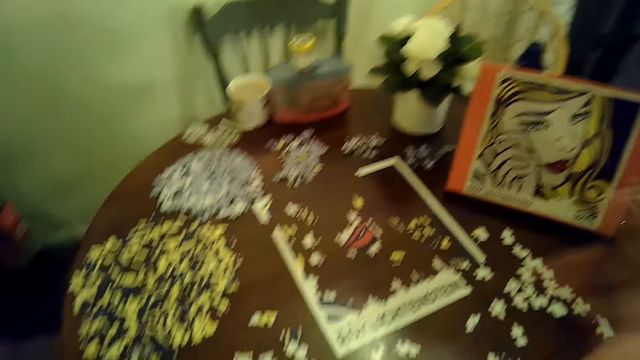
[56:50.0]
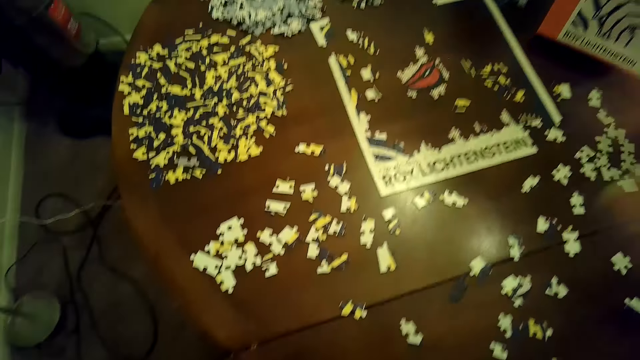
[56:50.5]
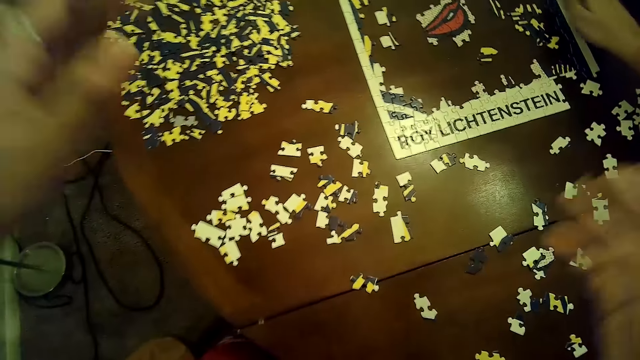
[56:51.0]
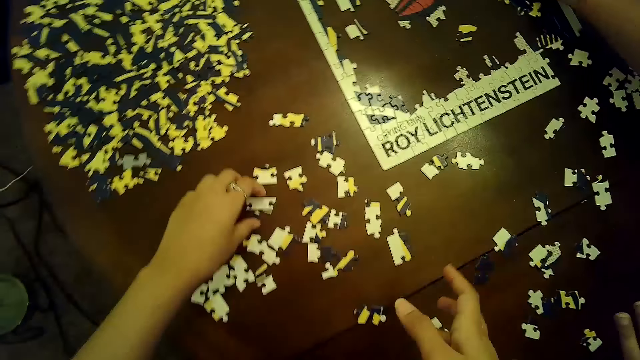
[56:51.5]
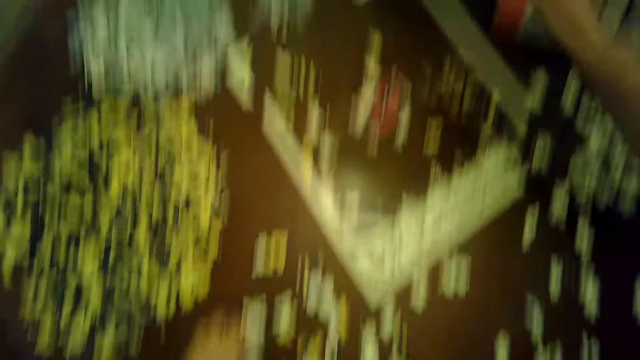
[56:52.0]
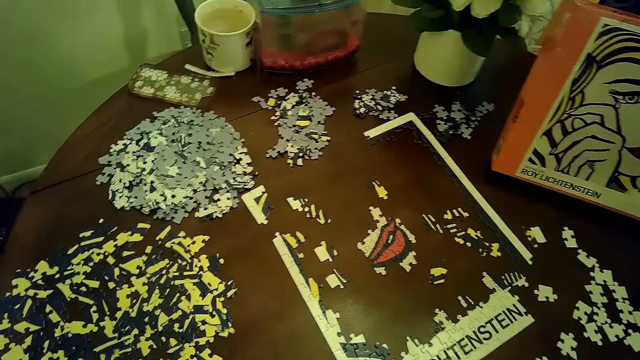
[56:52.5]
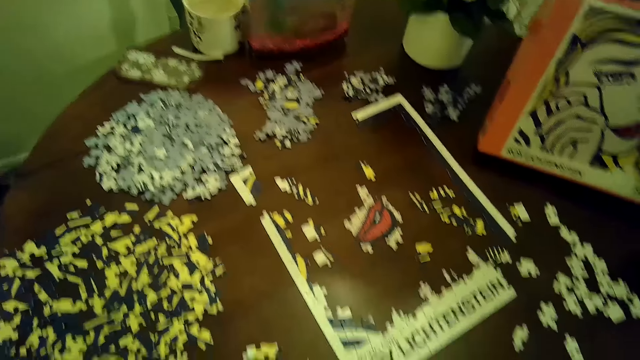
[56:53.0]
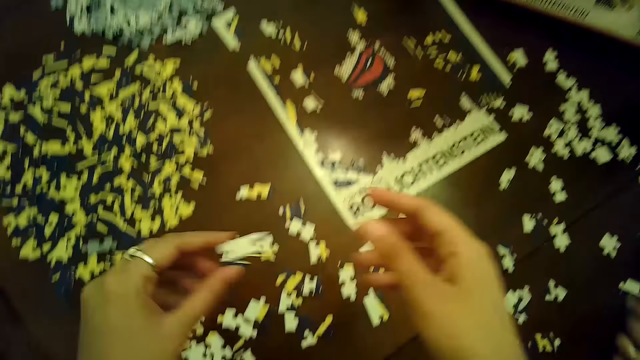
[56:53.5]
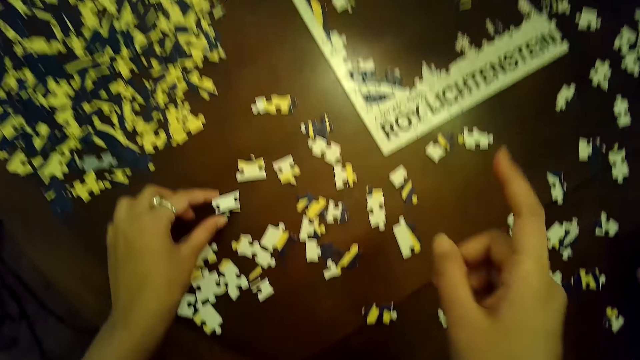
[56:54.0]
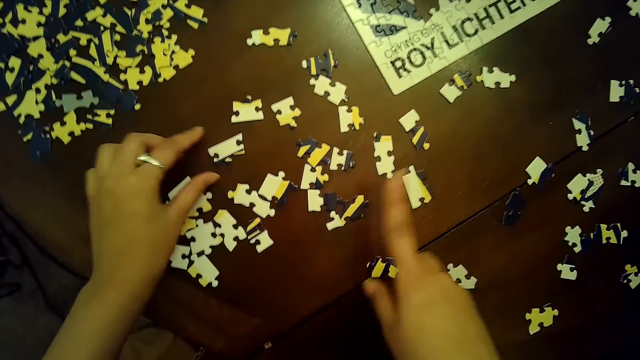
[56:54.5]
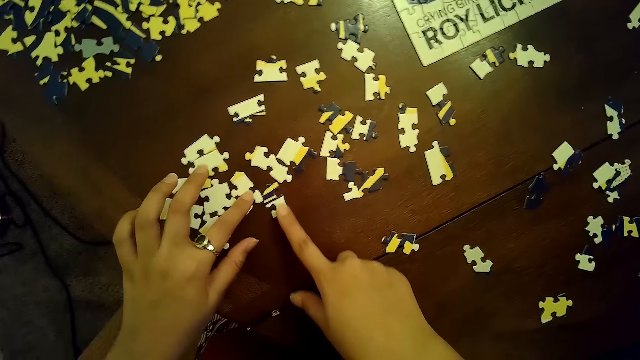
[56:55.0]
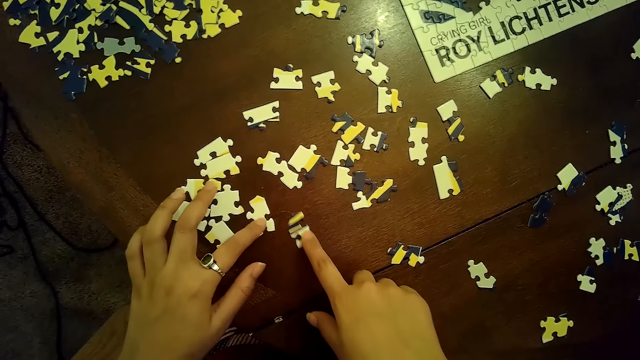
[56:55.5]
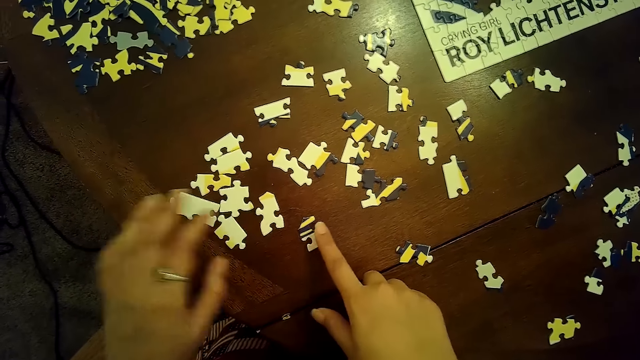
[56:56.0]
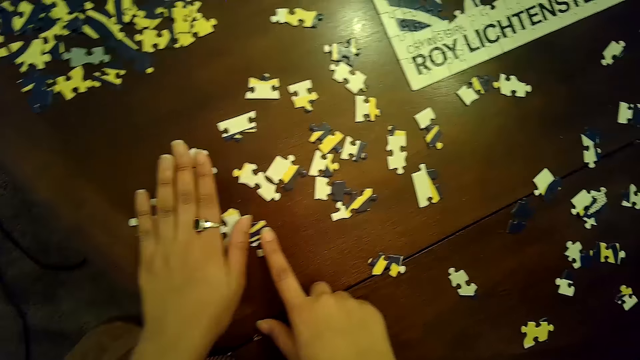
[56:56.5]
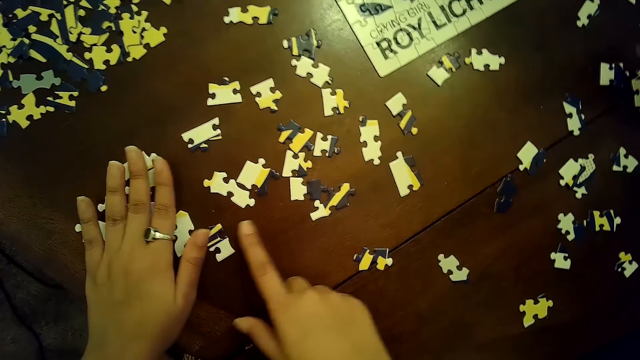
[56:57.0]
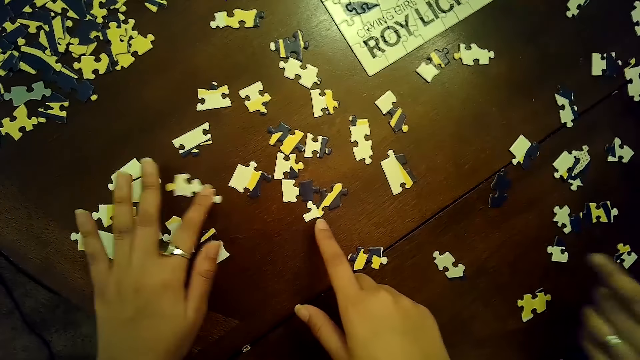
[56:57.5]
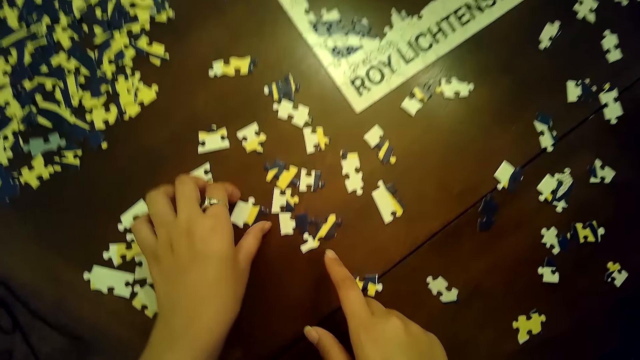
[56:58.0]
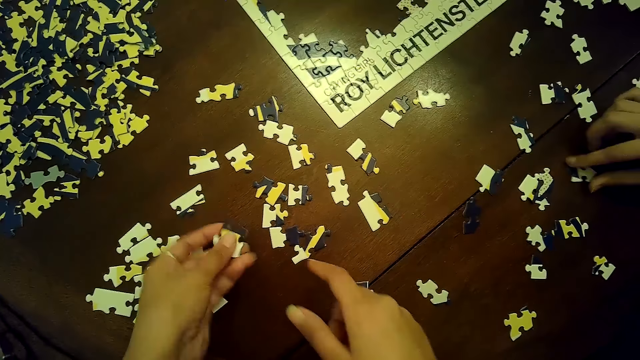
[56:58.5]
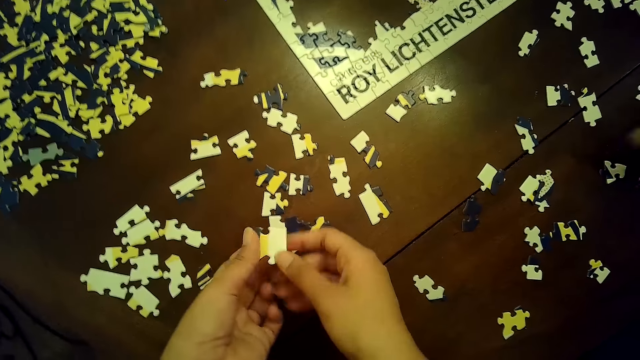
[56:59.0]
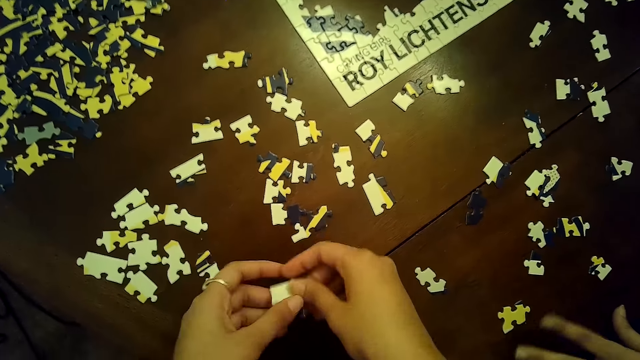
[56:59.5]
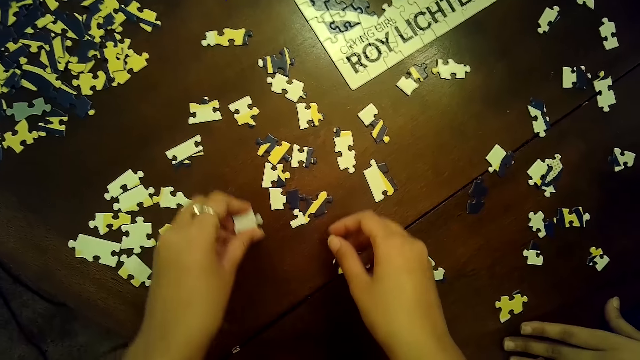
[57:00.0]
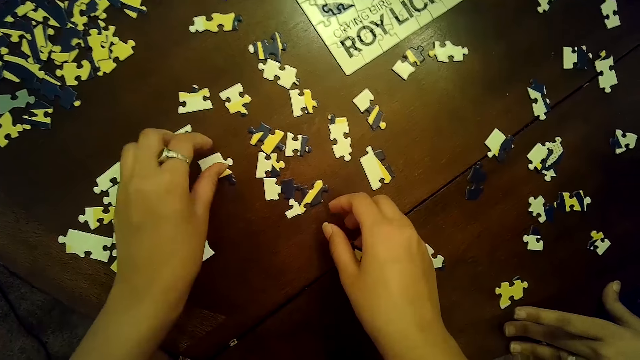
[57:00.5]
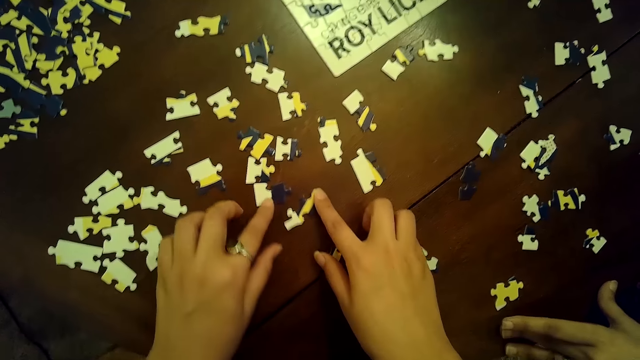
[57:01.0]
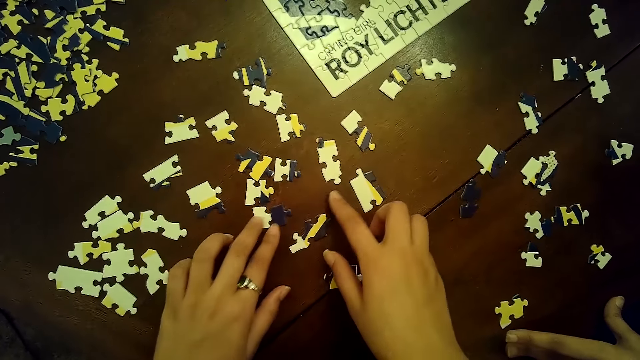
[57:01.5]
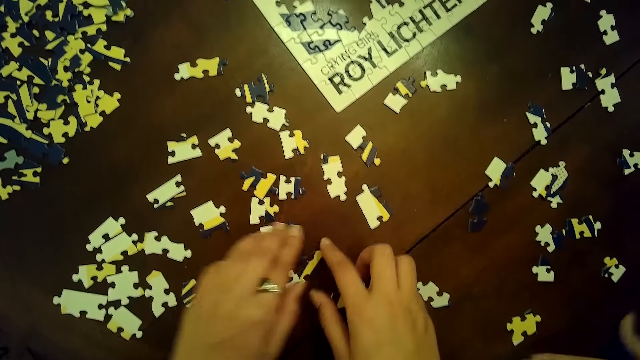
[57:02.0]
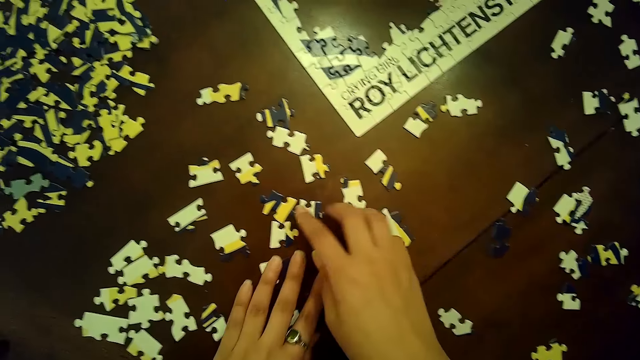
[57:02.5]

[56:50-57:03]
The camera wearer sways hands in the air. She picks up a puzzle piece from the table with her left hand. She holds the puzzle piece with both hands. She places the puzzle piece on the table with her left hand. She moves a puzzle piece with her right hand. She moves a puzzle piece on the table with her left hand. She moves a puzzle piece with her right hand. She moves puzzle pieces with her left hand. She moves a puzzle piece with her left hand. She picks up a puzzle piece from the table with her left hand. The woman moves a puzzle piece on the table with her right hand. The camera wearer holds the puzzle piece with both hands. She places the puzzle piece on the table with her left hand. She moves a puzzle piece with her right hand. She moves a puzzle piece on the table with her left hand.

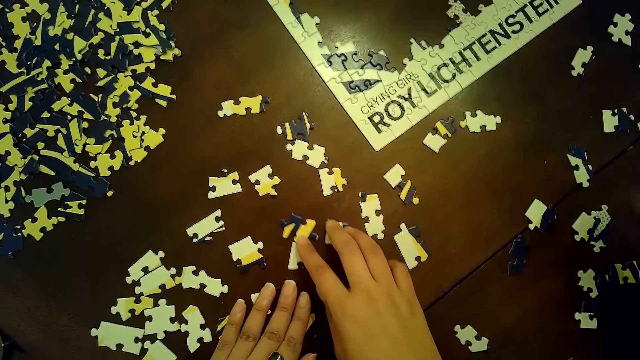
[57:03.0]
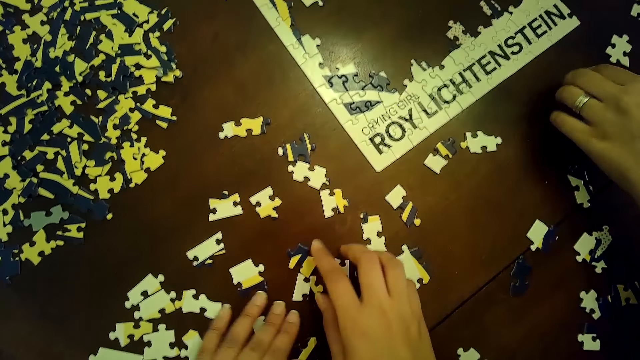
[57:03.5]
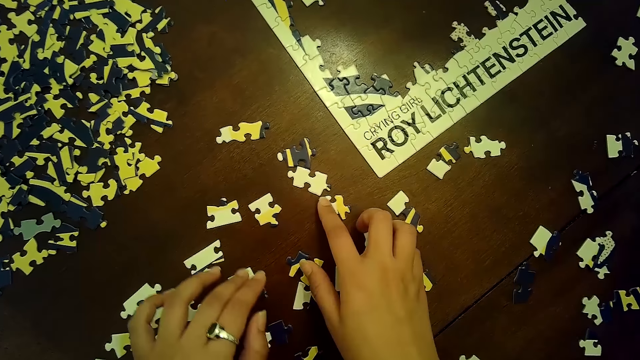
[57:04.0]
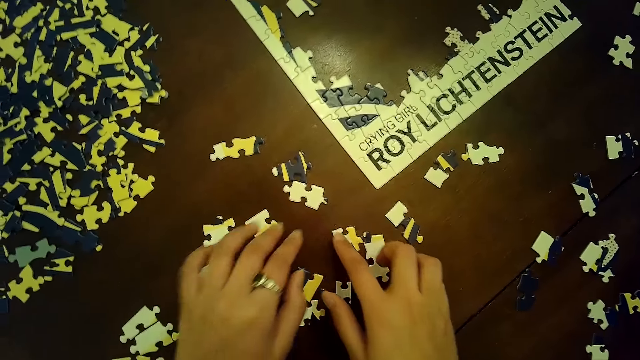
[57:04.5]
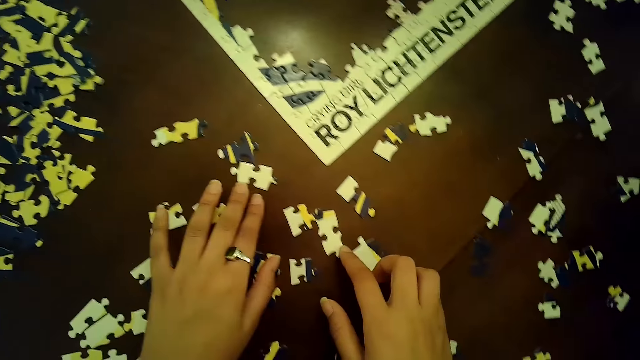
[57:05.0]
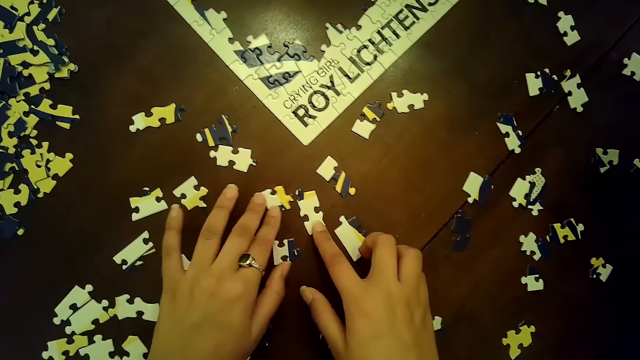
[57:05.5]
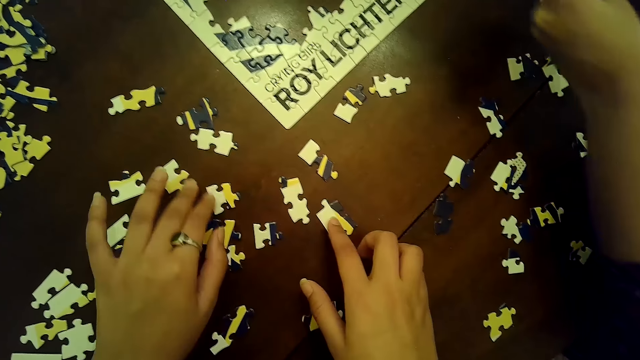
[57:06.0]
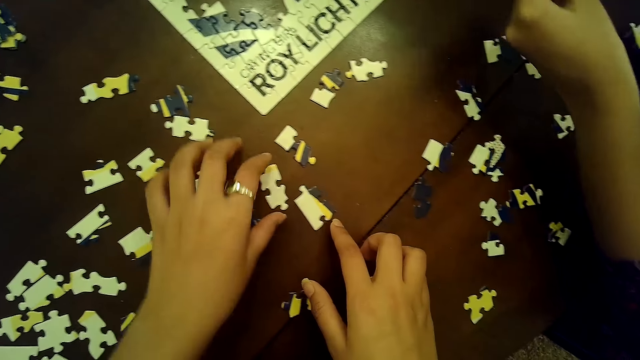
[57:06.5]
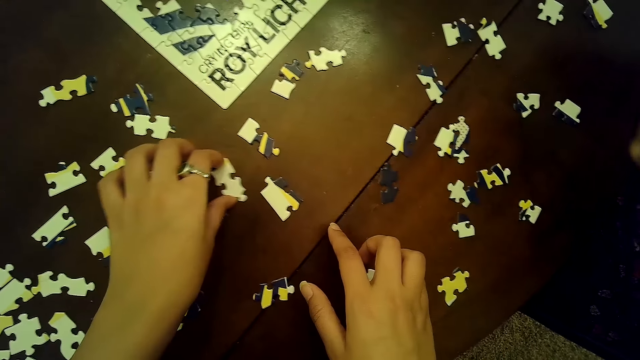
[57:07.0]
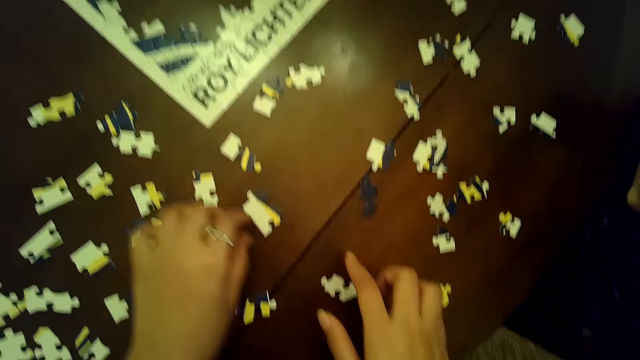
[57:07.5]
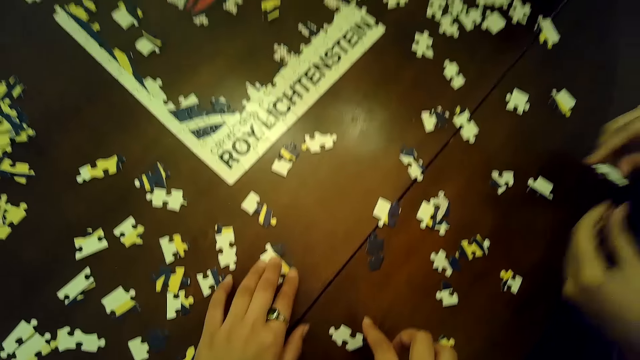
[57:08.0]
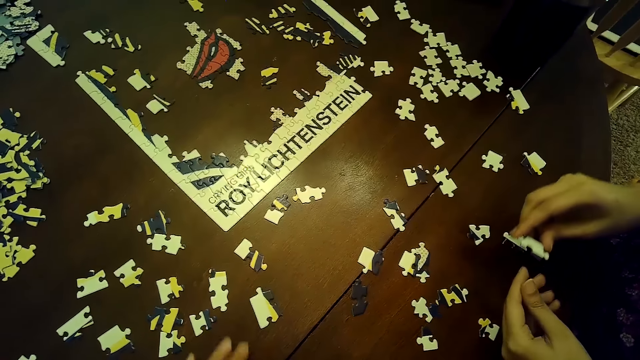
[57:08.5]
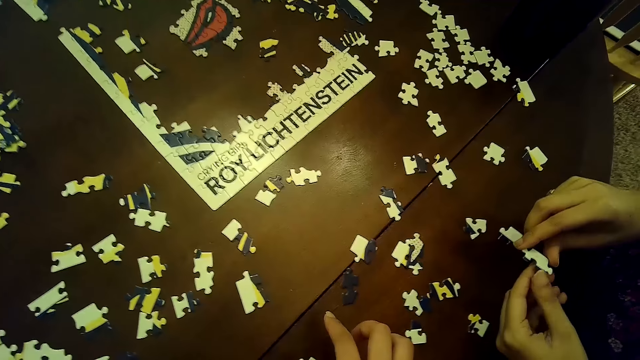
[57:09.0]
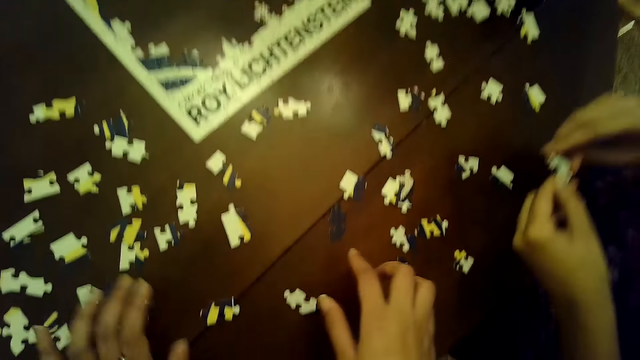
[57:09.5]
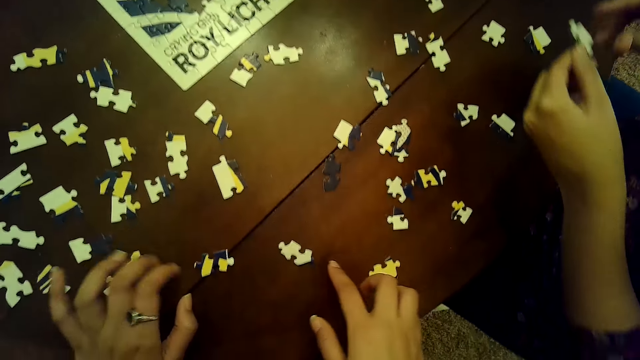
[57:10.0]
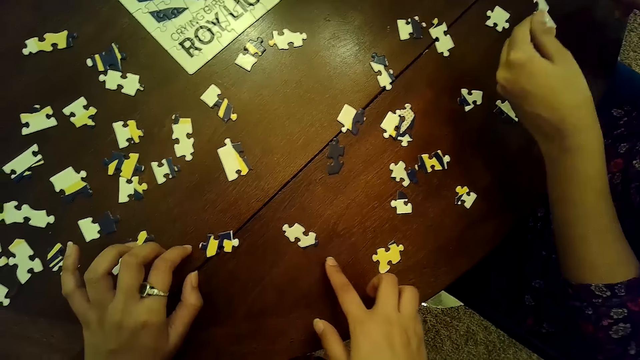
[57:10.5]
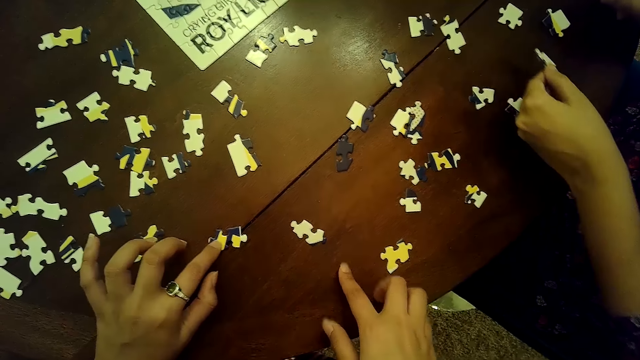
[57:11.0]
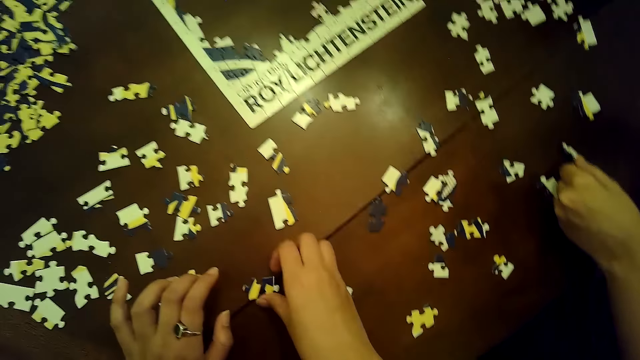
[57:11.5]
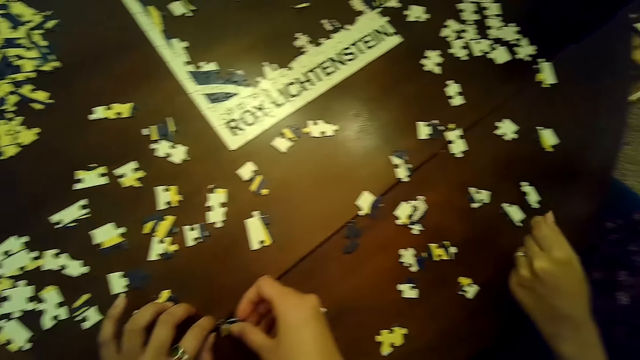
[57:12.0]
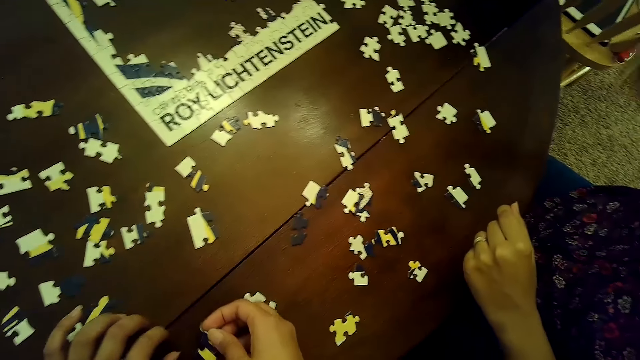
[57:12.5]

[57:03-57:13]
The camera wearer moves puzzle pieces with both hands. A woman picks a puzzle piece on the table with her left hand. The camera wearer moves a puzzle piece with her right hand. She does it again. She moves a puzzle piece with her left hand. The woman picks a puzzle piece with her left hand. The camera wearer moves a puzzle piece with her left hand. She does it again. The woman holds the puzzle piece with both hands. The camera wearer places puzzle pieces on the table with both hands. She moves a puzzle piece with her left hand. The woman places the puzzle piece on the table with her left hand. The camera wearer picks a puzzle piece from the table with her right hand.
